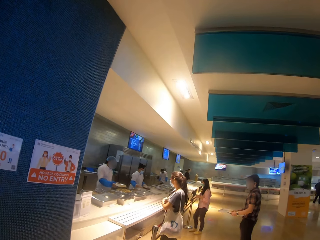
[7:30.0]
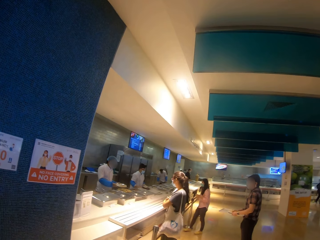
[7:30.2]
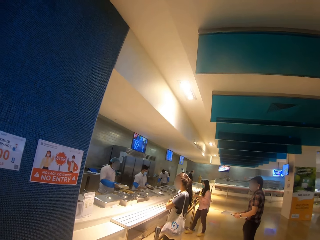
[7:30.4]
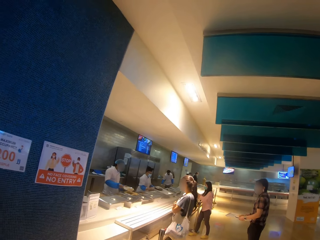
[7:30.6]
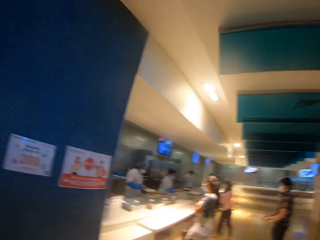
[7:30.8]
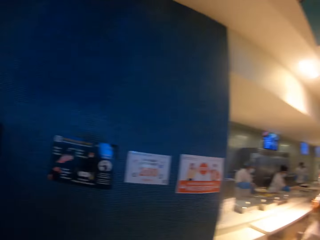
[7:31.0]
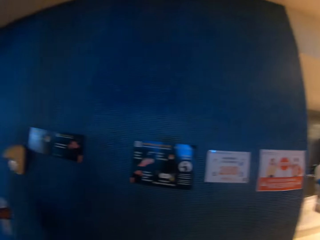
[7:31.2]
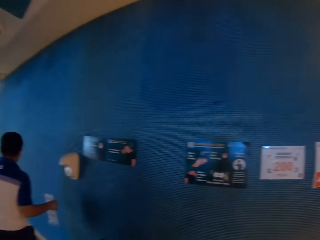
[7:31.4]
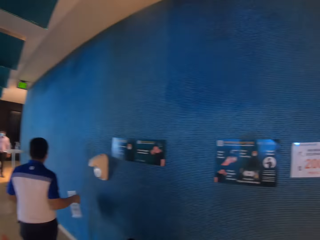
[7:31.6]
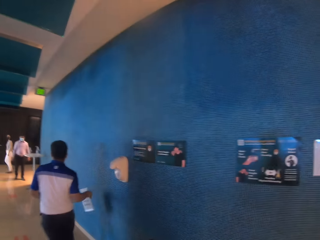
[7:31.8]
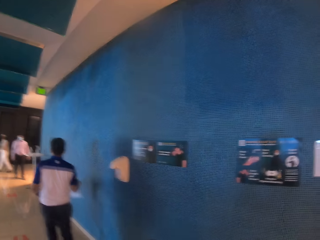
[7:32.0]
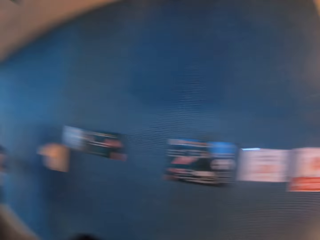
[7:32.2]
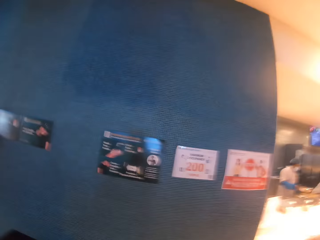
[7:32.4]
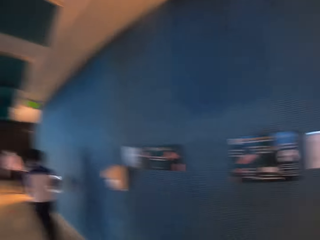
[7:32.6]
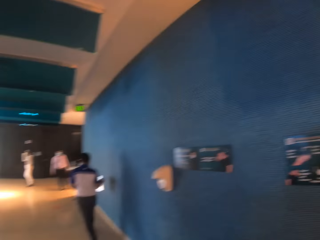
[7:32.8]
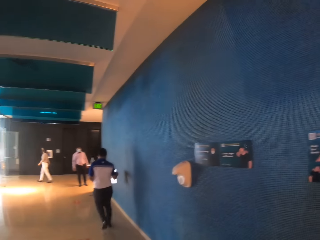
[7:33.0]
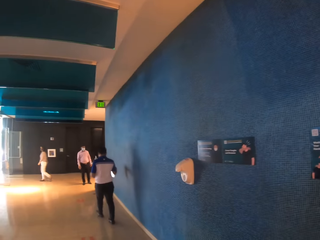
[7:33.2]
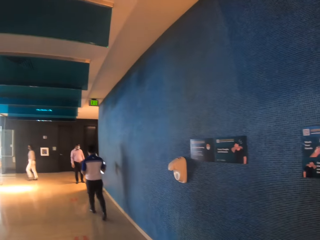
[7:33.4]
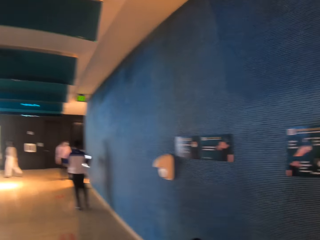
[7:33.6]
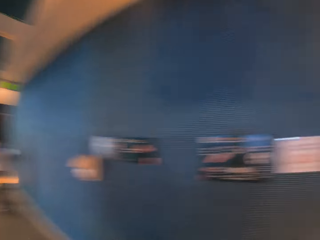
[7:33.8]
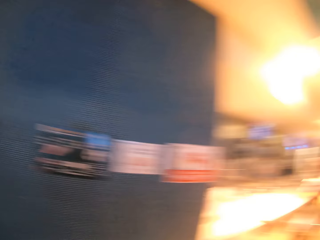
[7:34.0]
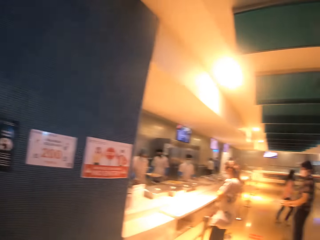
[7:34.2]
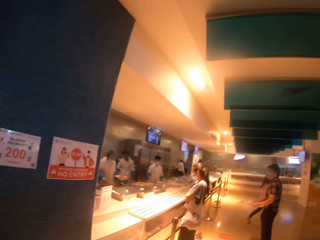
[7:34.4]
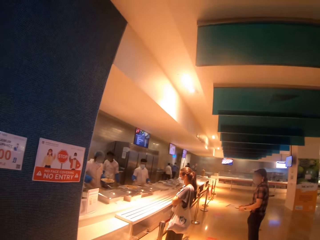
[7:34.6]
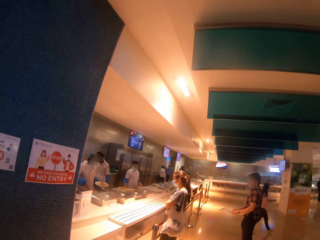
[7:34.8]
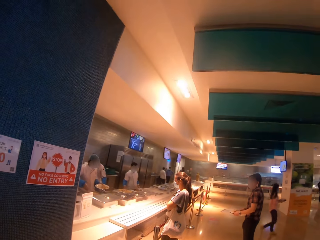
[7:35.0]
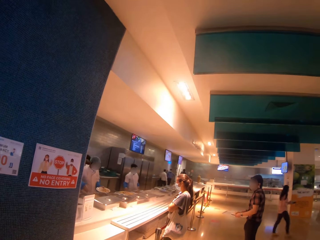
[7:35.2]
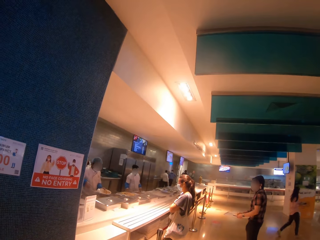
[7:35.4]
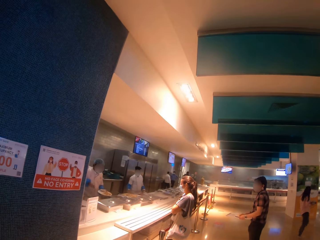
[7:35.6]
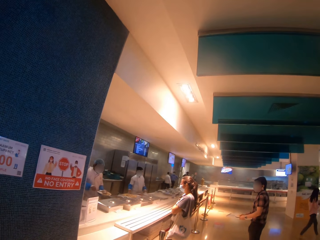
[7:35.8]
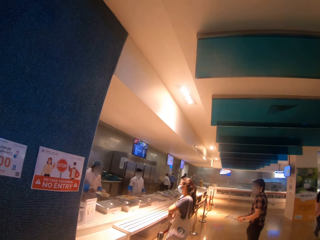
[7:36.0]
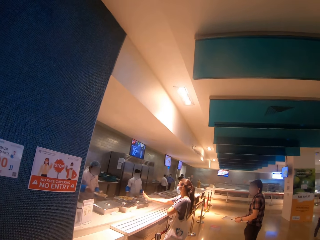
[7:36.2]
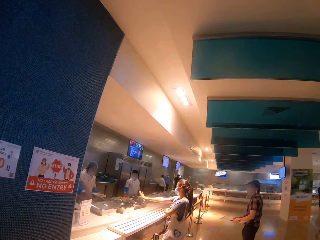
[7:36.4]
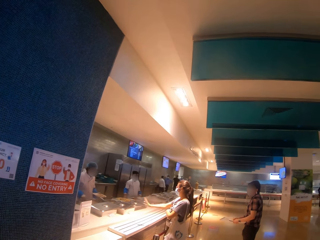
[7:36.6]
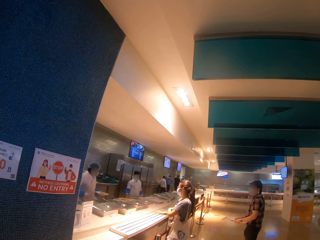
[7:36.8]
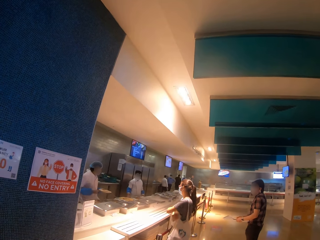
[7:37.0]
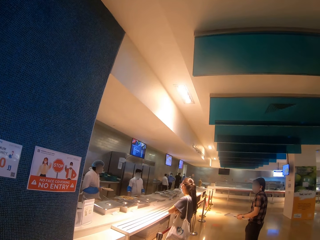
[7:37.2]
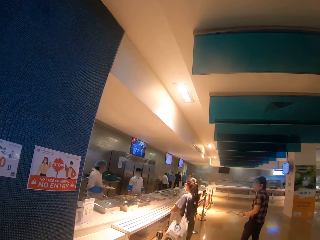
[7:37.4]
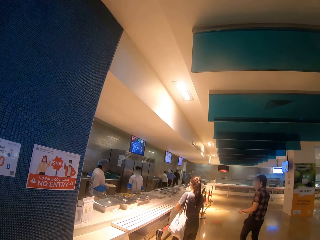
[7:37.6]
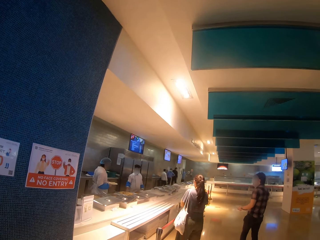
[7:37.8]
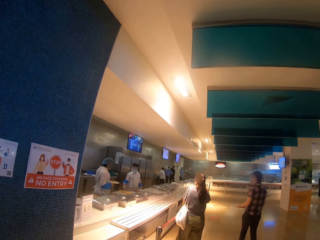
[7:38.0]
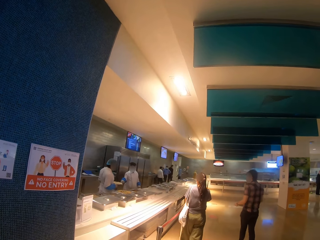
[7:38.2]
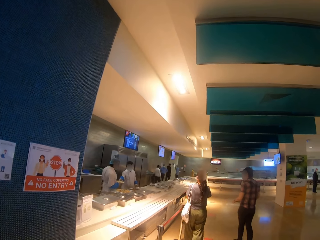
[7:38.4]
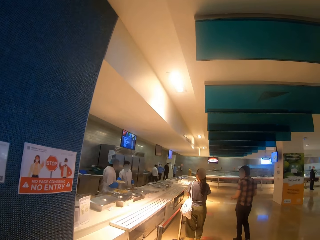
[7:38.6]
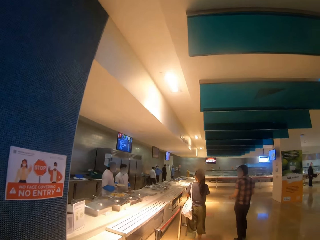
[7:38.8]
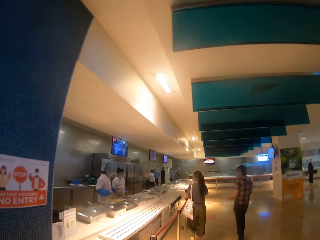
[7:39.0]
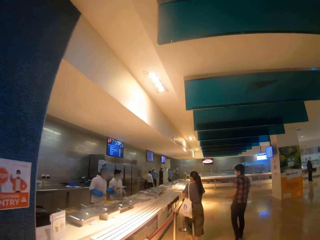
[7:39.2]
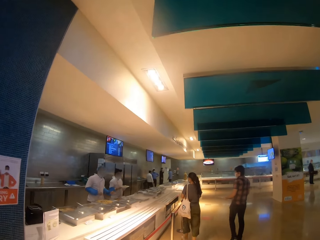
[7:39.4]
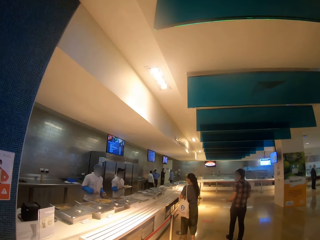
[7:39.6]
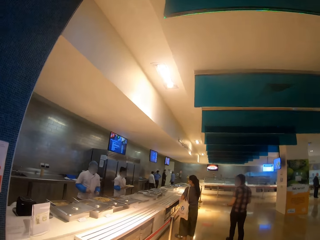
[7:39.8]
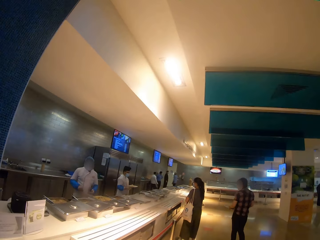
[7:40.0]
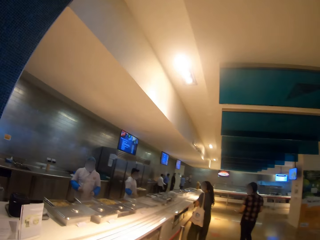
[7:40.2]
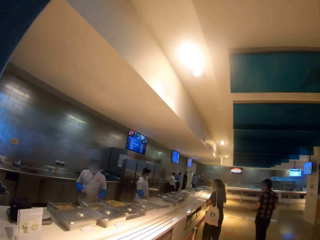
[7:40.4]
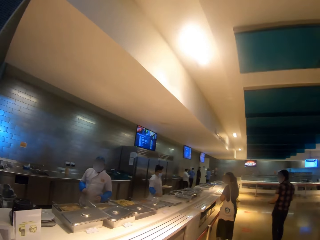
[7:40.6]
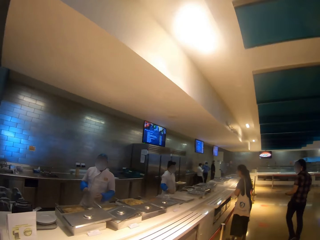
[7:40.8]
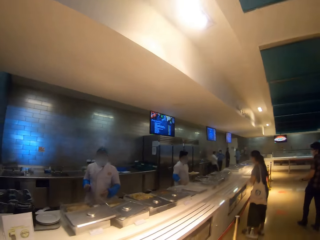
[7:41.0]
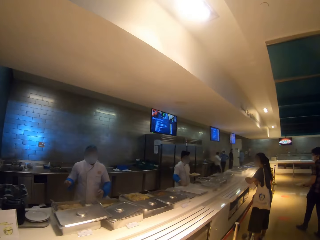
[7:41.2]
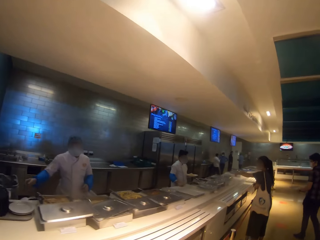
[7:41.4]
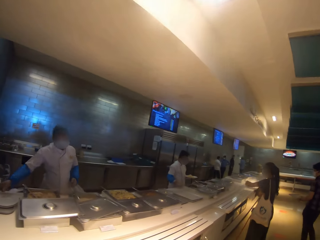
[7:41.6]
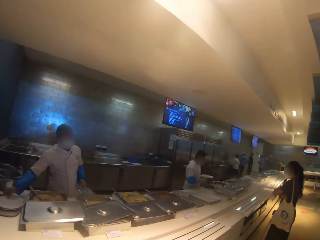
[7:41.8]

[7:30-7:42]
The camera wearer looks around the restaurant. A person walks across the hallway. The camera wearer looks at a woman. They walk around the restaurant.

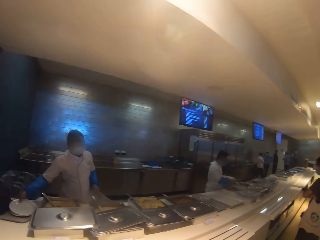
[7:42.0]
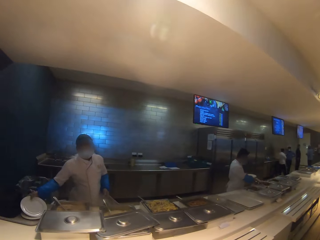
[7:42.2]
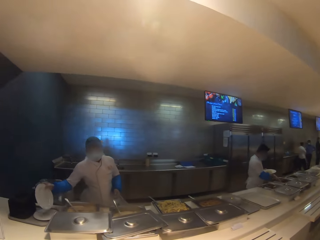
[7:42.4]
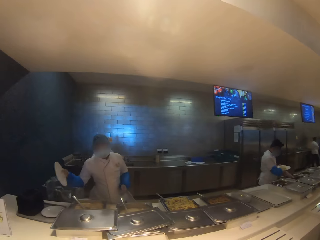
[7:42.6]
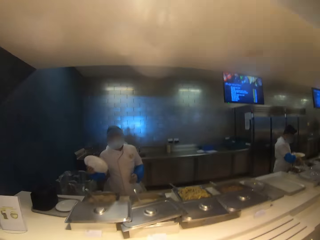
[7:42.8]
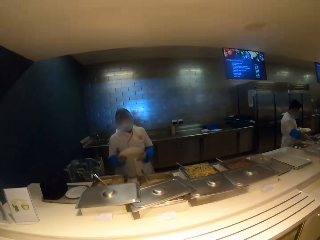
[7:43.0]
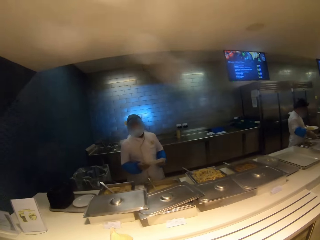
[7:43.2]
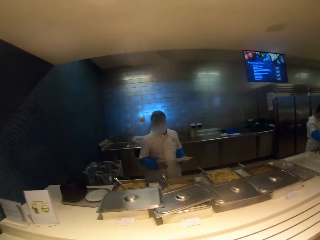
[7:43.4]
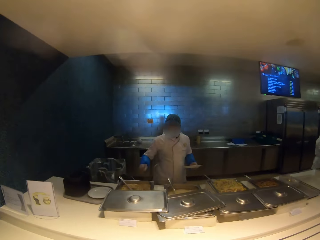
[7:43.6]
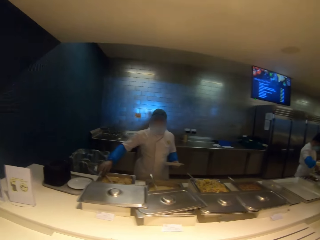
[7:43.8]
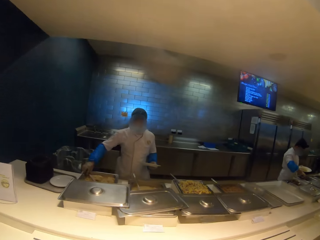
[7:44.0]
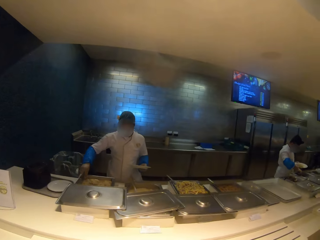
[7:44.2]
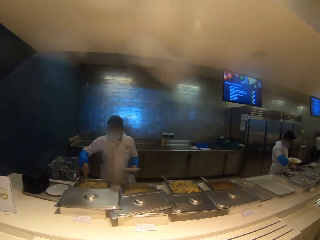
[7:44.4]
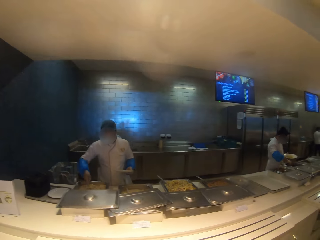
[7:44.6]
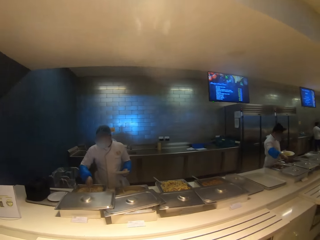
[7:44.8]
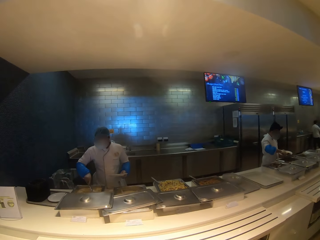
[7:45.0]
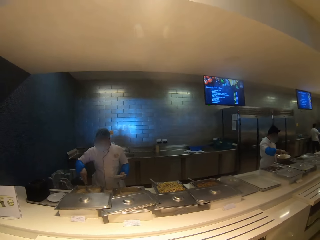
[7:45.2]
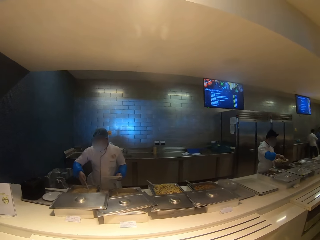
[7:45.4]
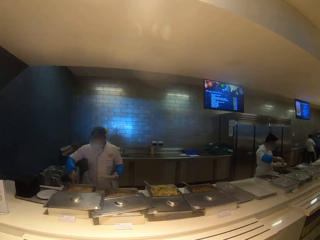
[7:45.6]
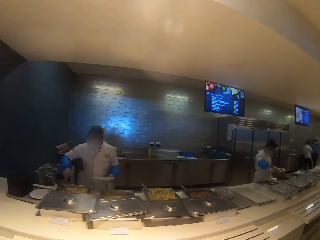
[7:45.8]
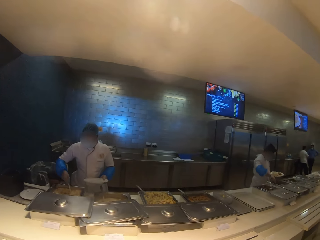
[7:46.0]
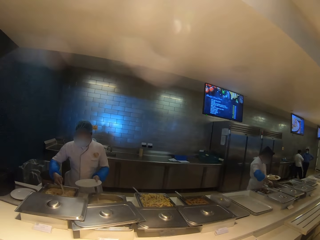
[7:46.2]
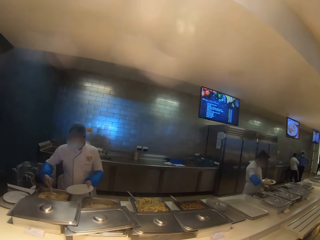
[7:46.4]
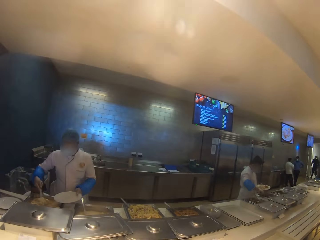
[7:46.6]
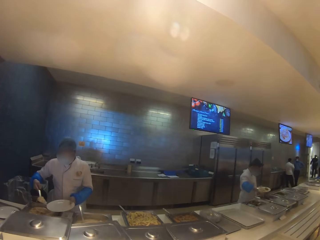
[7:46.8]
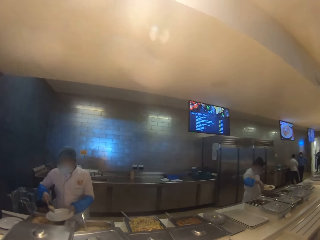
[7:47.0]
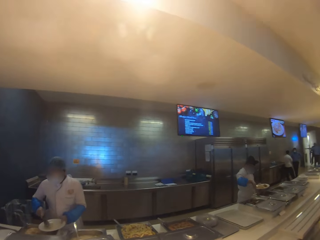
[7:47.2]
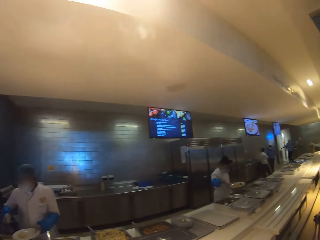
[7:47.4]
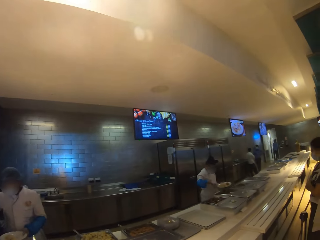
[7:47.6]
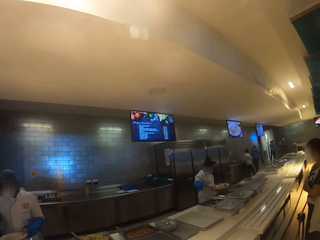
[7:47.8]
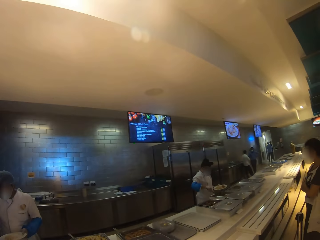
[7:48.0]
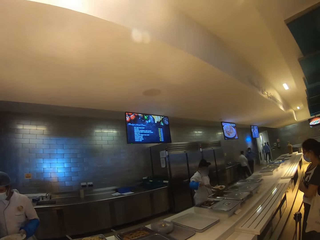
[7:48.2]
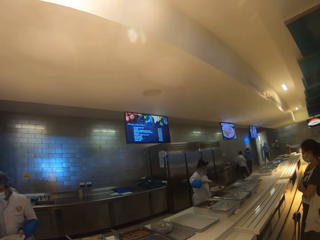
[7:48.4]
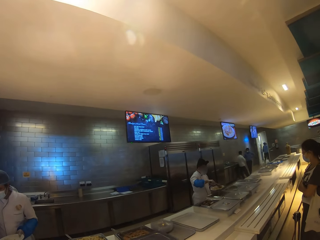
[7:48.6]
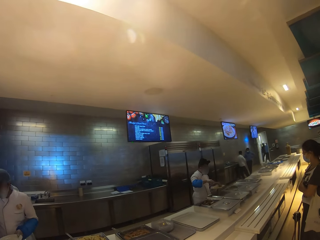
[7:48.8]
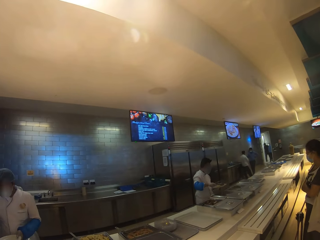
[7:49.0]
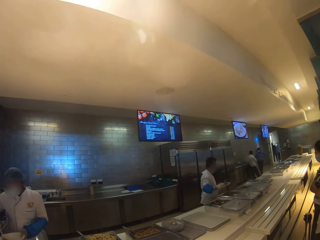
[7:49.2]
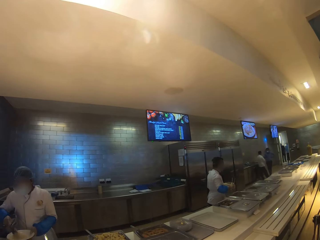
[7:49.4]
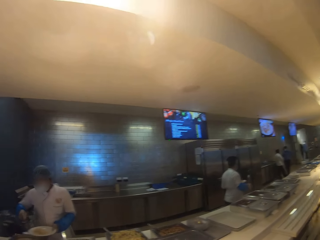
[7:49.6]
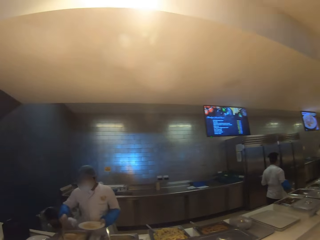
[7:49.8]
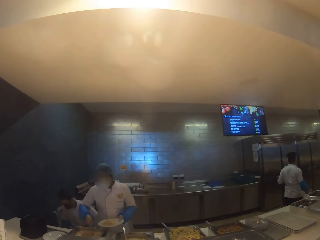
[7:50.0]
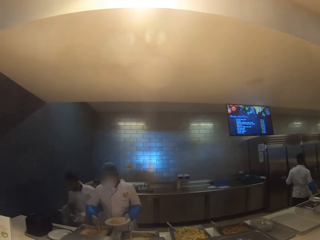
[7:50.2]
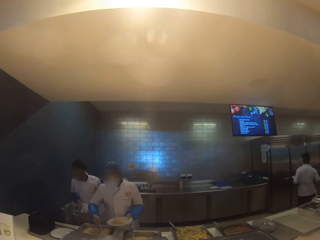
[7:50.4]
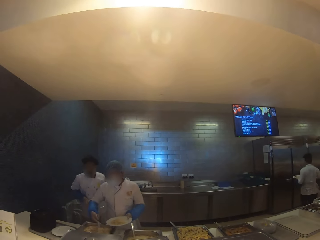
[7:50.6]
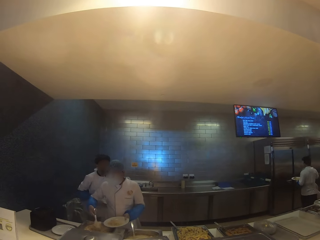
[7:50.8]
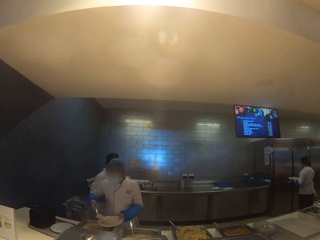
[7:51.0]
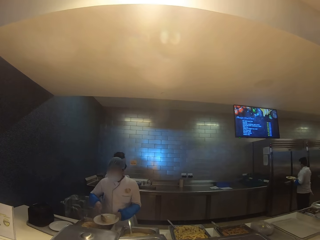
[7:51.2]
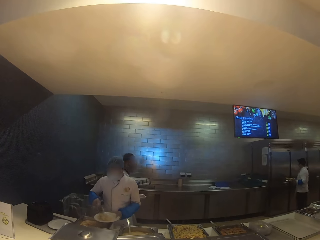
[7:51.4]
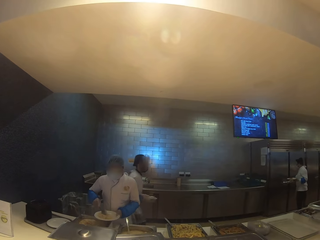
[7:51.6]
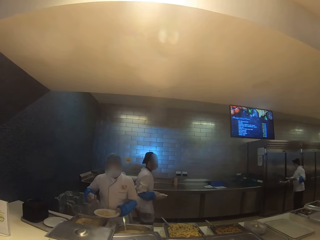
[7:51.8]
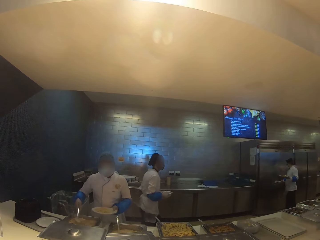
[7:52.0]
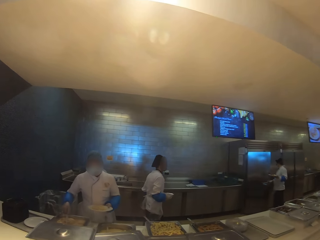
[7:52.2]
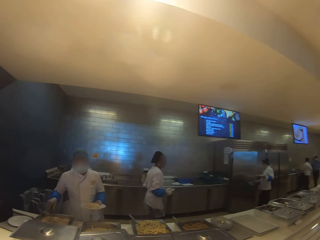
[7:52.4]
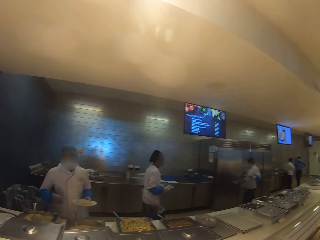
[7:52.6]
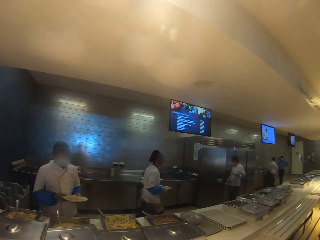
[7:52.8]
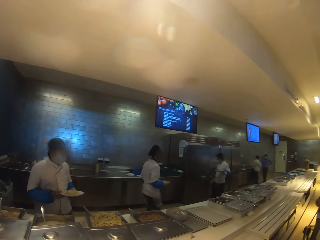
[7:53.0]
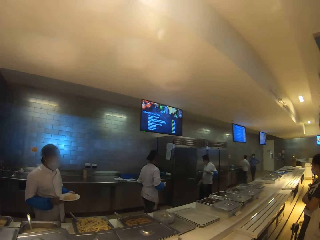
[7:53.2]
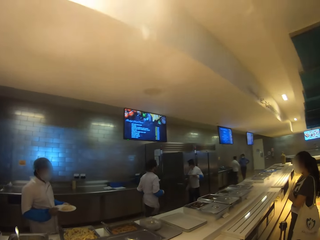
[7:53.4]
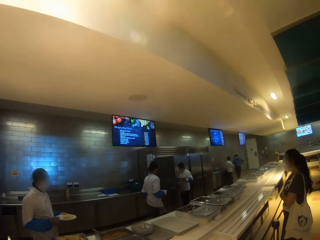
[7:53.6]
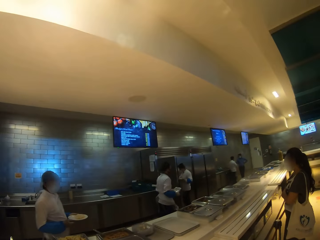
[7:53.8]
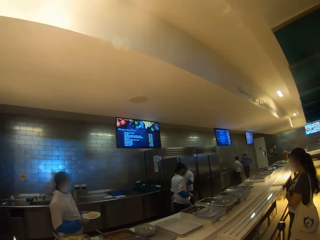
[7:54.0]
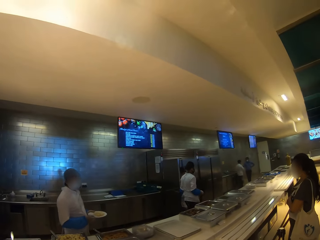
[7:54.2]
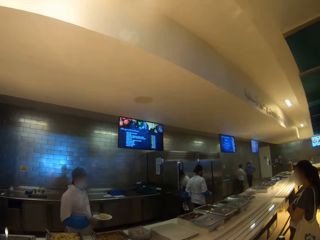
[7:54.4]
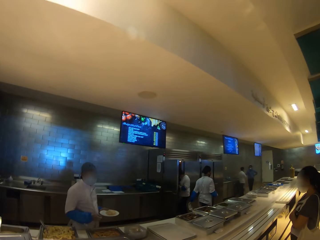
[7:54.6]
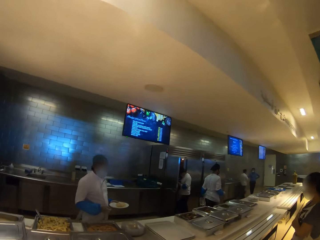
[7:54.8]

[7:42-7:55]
A person picks up a plate. A second person picks up a serving spoon. The camera wearer looks at the chefs. The second person puts food on the plate. A third person puts food on the plate. A fourth person walks across the kitchen.
